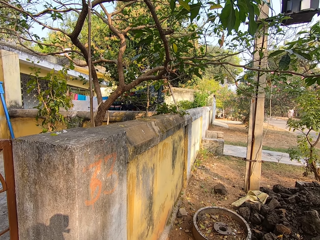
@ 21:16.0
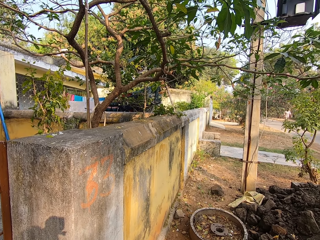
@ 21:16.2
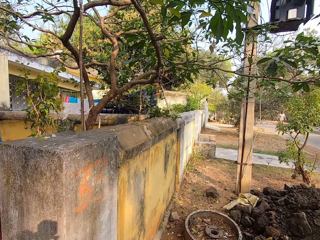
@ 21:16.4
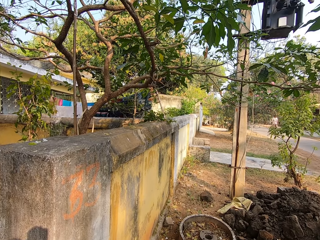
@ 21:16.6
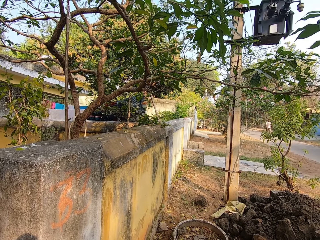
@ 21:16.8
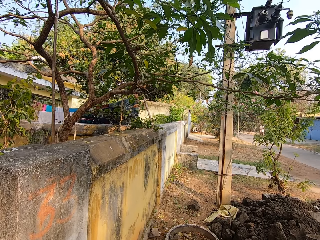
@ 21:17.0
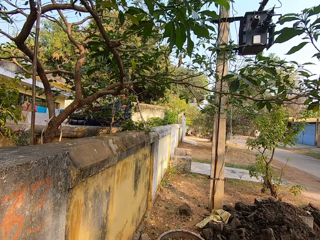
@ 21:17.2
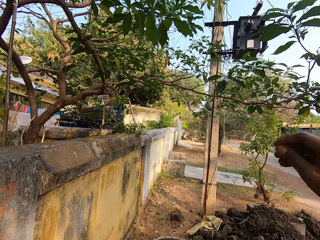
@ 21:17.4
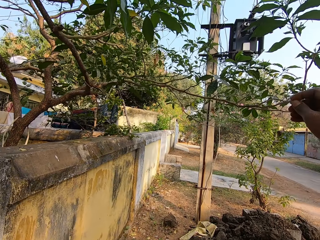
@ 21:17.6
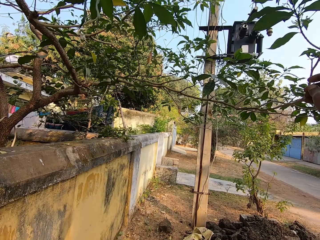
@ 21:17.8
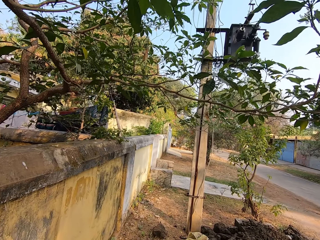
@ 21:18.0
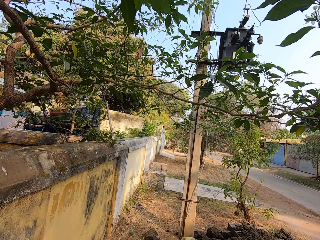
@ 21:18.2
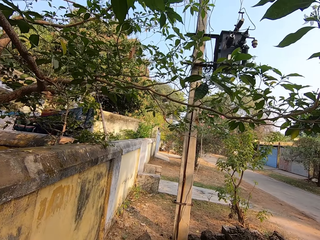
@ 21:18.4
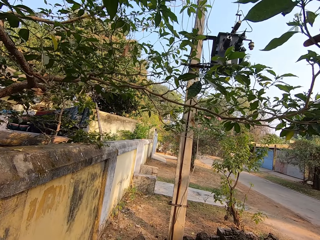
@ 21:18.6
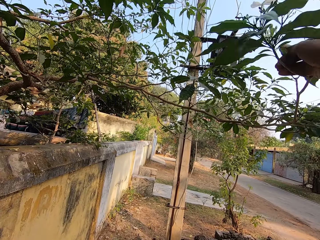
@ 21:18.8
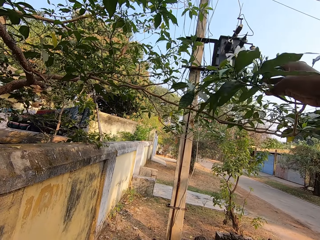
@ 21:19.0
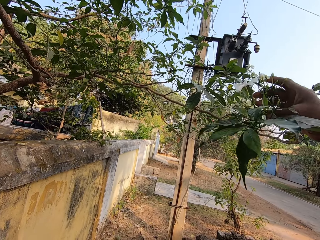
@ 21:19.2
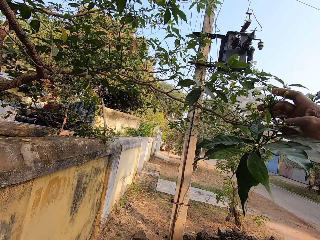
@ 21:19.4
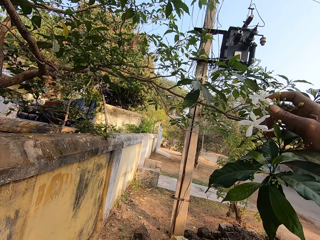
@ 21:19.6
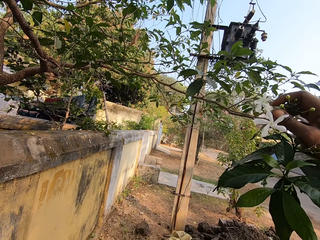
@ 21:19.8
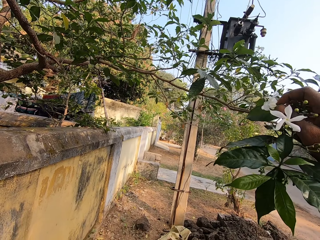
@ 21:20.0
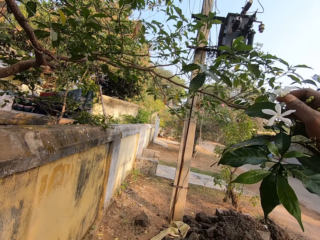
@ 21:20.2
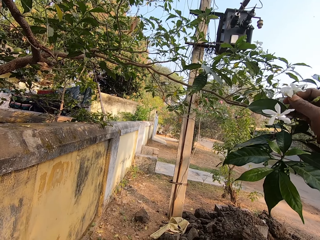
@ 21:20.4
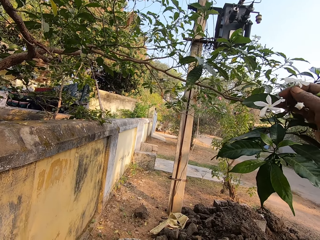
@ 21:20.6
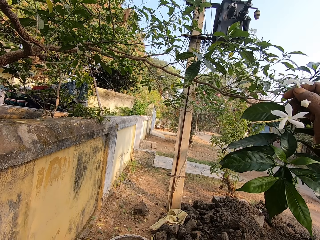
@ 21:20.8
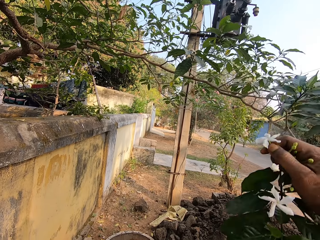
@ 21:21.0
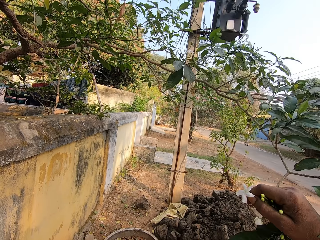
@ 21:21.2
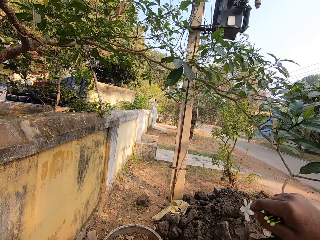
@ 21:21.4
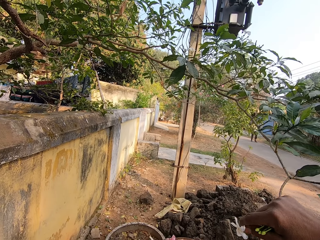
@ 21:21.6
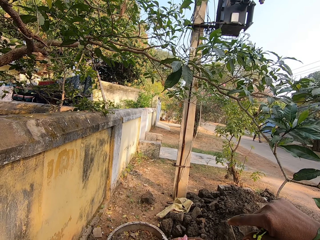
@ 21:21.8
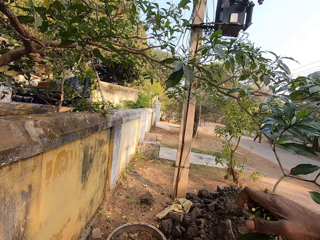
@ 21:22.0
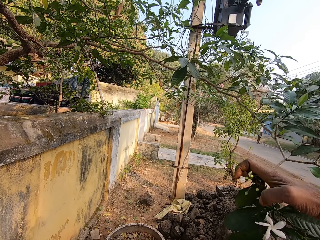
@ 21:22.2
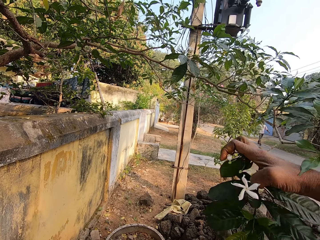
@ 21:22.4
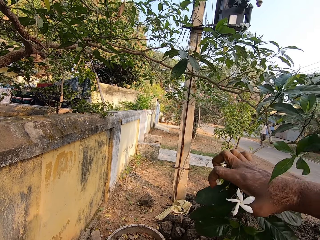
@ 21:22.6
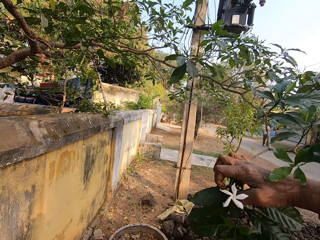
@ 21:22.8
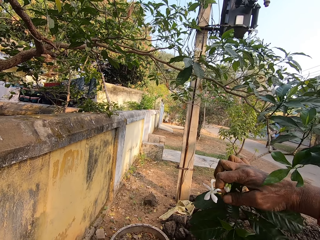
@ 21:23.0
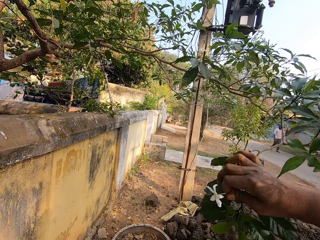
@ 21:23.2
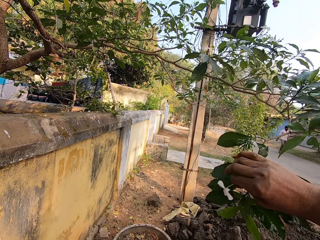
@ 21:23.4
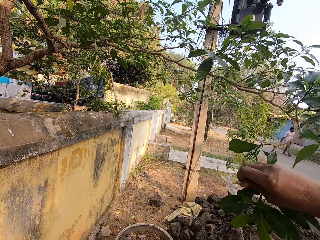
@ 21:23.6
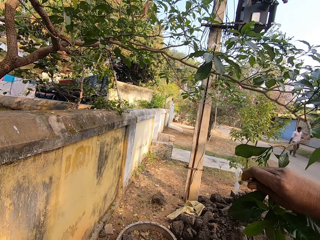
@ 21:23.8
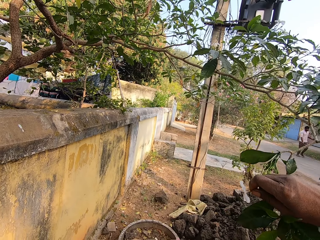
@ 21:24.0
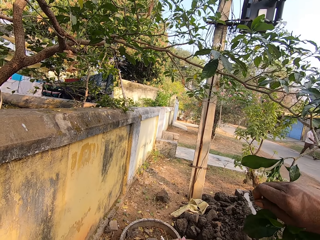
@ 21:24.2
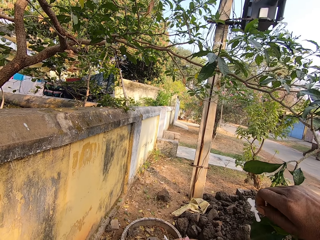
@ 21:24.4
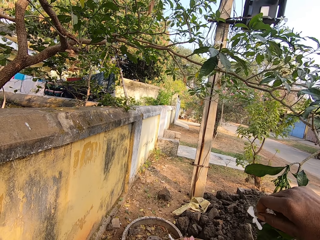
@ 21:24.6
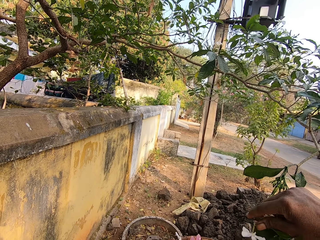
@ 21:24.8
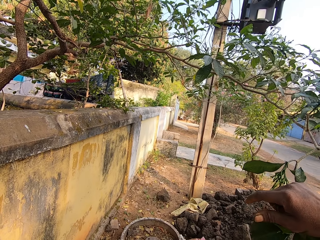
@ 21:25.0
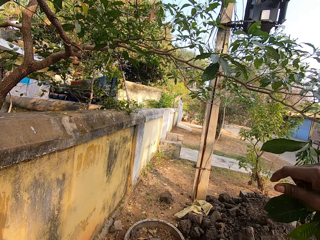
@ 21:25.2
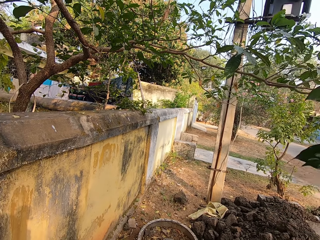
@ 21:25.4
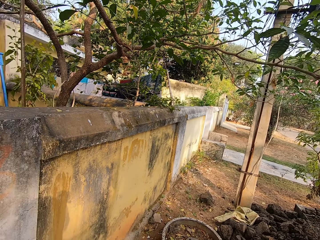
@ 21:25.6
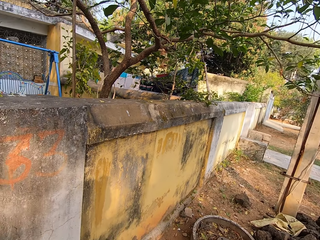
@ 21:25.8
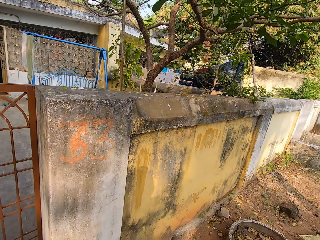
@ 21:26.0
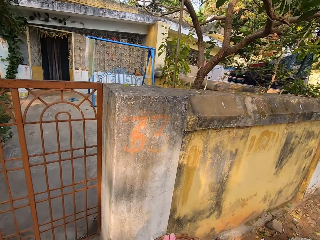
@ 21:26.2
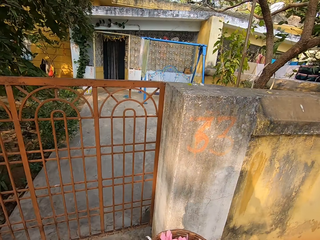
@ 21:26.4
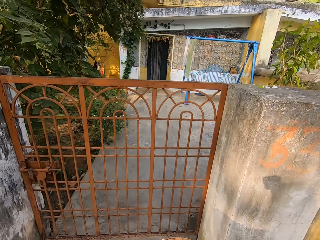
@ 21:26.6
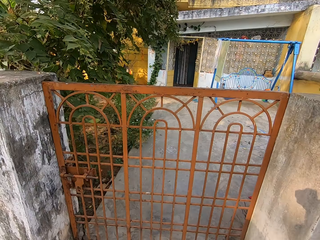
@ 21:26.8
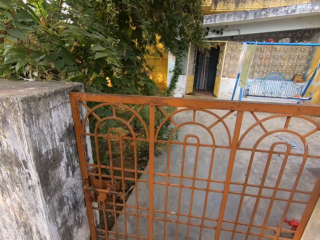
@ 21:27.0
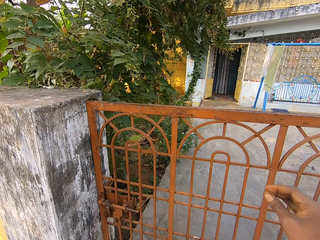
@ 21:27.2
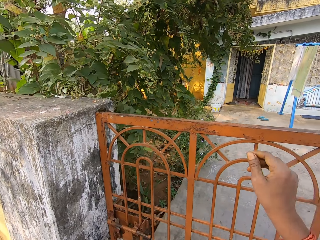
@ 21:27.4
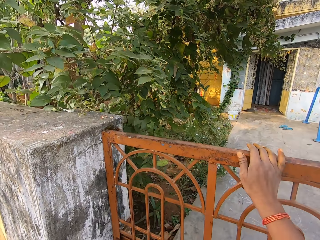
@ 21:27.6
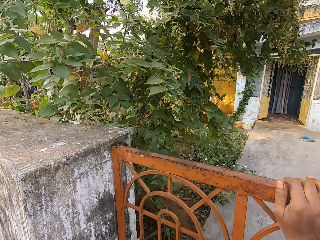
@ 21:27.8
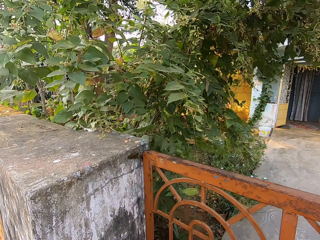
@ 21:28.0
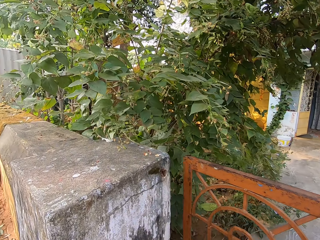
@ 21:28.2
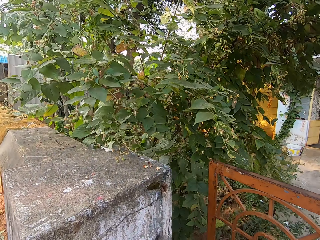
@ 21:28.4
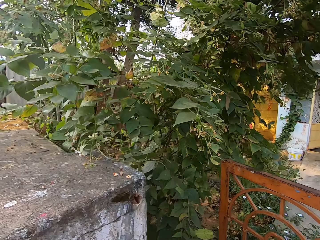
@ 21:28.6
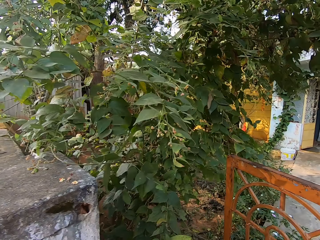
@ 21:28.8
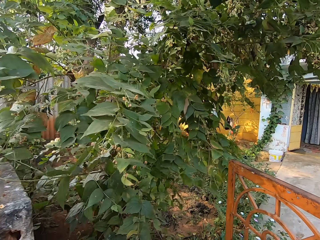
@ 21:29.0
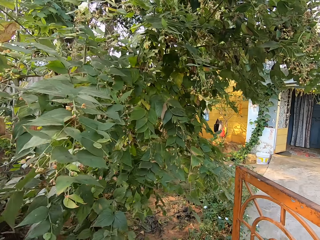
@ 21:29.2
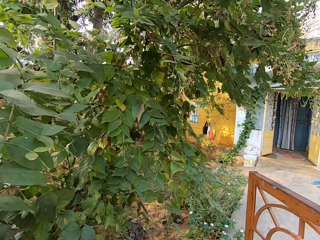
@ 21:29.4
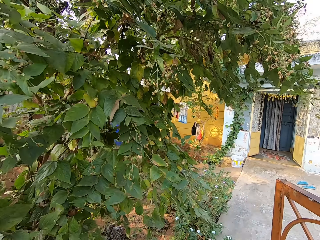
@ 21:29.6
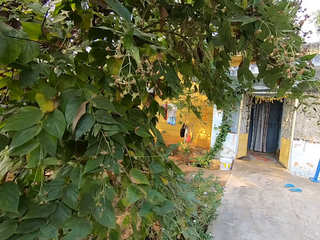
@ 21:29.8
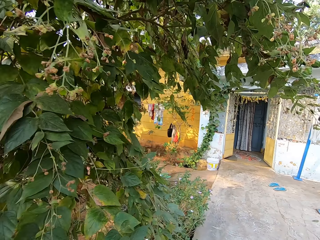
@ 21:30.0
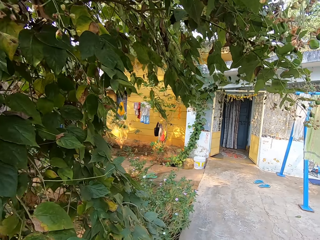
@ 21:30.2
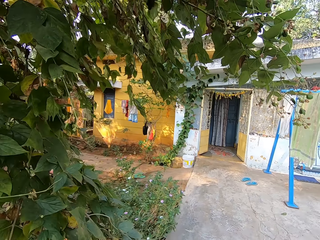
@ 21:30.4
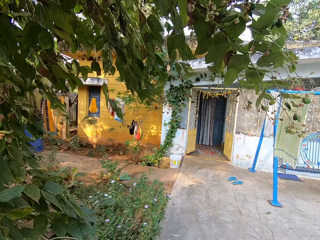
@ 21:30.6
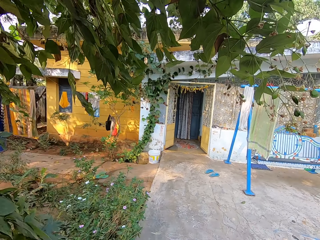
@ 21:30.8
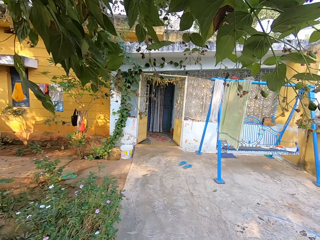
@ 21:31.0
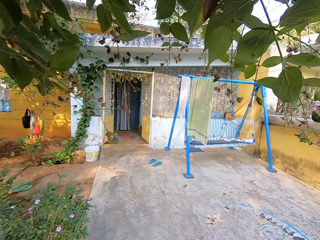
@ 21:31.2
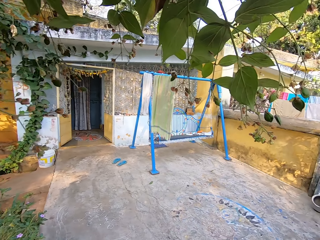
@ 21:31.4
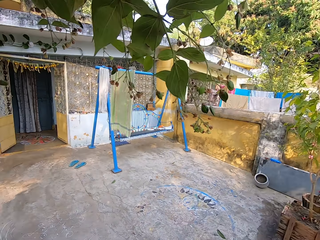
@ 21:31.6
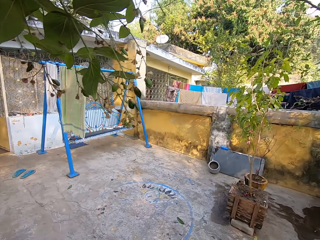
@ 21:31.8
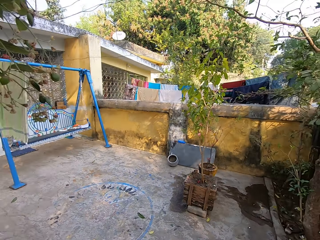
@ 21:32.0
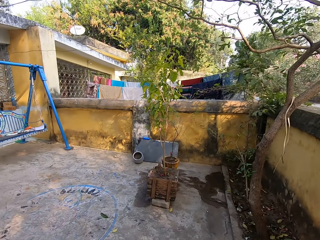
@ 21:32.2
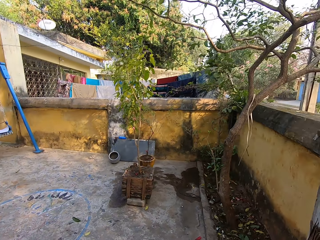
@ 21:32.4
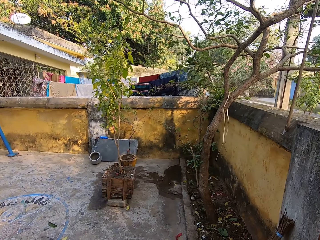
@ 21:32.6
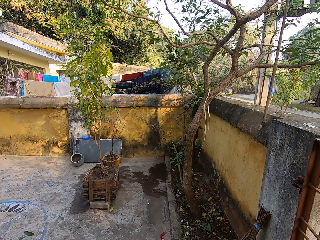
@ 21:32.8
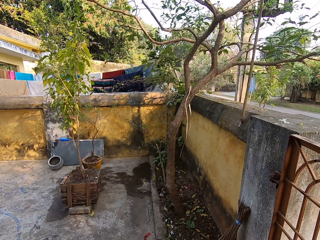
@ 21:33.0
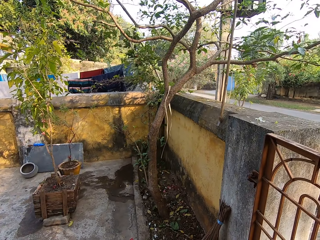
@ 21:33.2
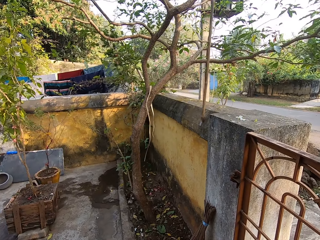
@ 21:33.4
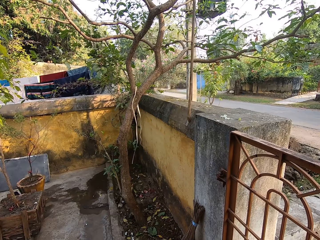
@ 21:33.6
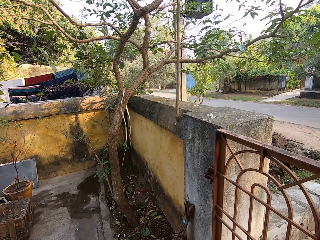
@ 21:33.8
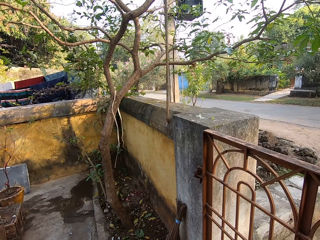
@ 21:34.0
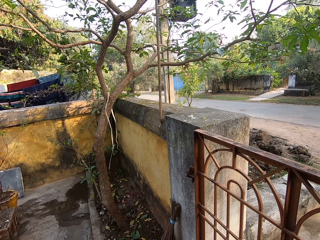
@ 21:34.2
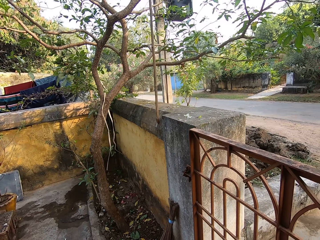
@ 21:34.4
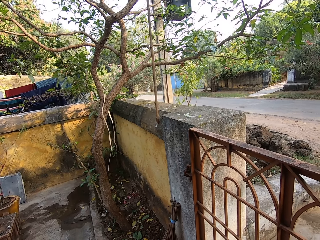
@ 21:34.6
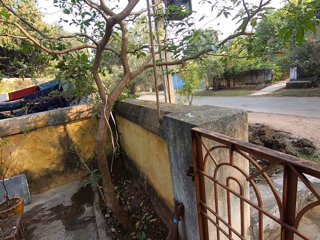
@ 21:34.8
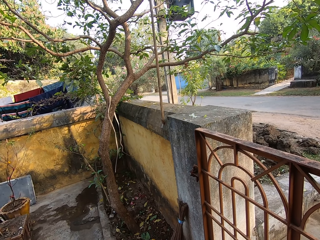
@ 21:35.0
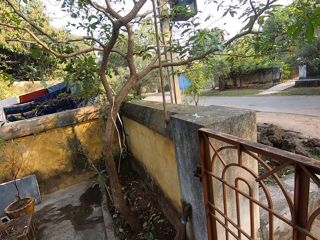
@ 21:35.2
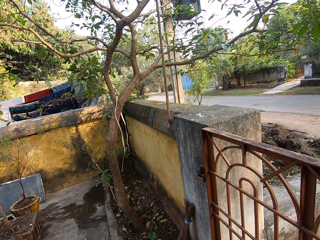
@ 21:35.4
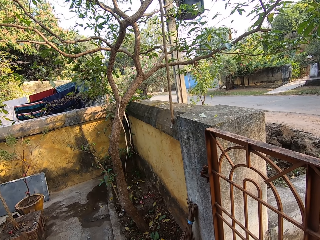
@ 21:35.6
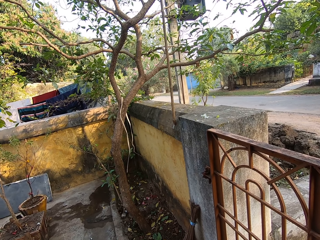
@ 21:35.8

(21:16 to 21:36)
The camera wearer stretches her right hand towards the tree. She pulls a branch of the tree with her right hand. She cuts a flower petal from the tree into the basket in her left hand with her right hand. She cuts a flower petal from the tree into the basket in her left hand with her right hand again. She walks towards the apartment. She opens a gate to the apartment with her right hand. She walks into the apartment through the gate. She stares at the compound.
